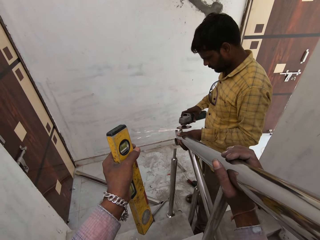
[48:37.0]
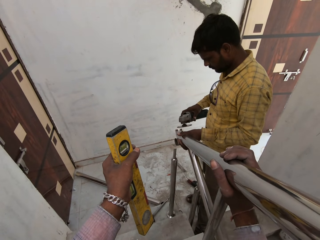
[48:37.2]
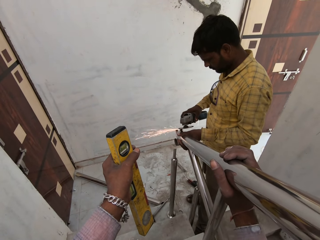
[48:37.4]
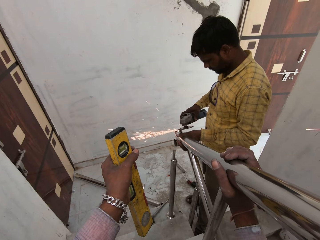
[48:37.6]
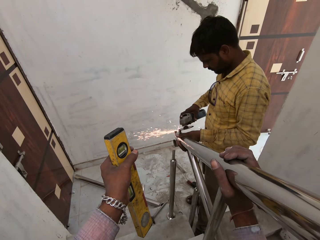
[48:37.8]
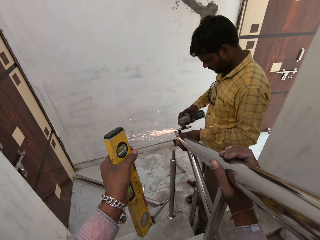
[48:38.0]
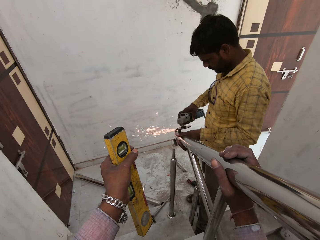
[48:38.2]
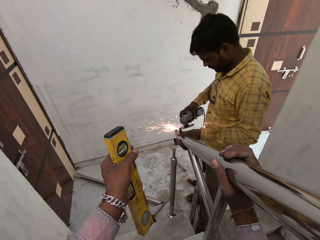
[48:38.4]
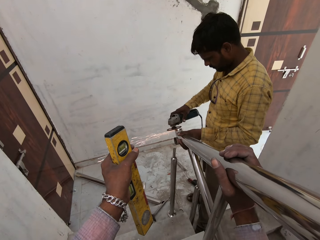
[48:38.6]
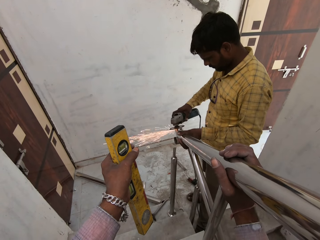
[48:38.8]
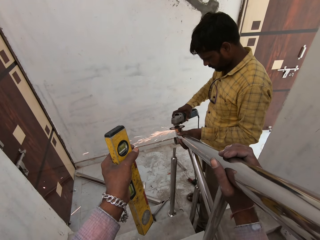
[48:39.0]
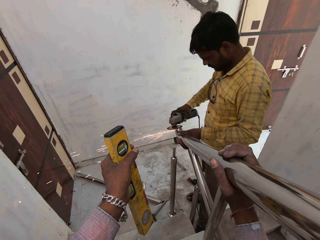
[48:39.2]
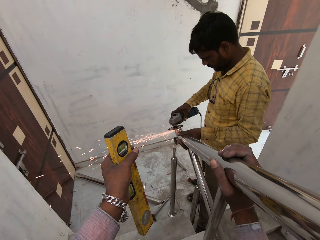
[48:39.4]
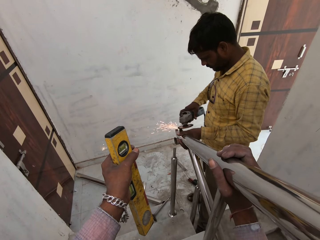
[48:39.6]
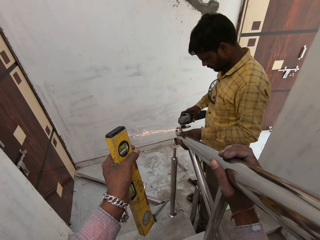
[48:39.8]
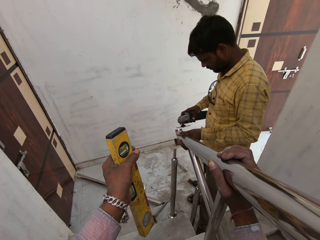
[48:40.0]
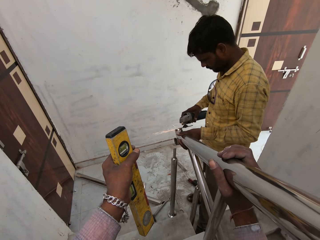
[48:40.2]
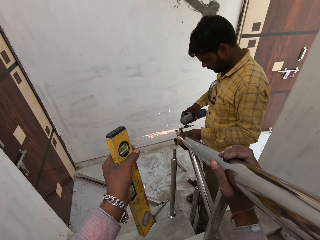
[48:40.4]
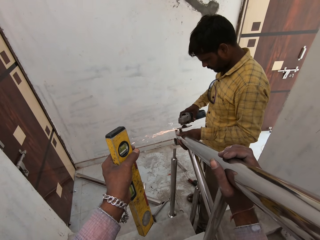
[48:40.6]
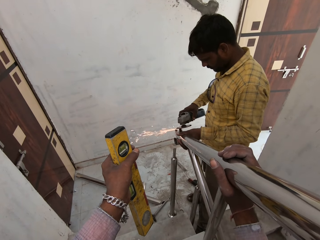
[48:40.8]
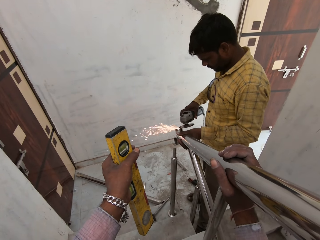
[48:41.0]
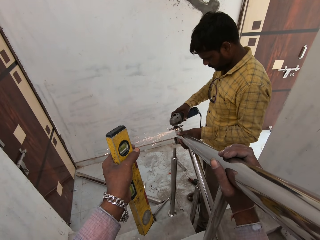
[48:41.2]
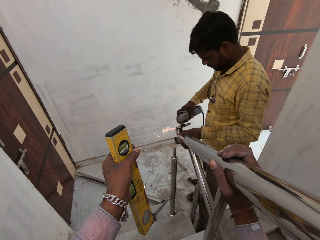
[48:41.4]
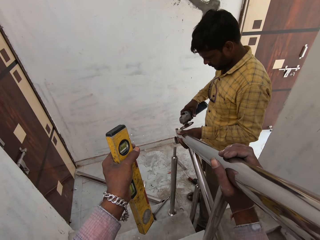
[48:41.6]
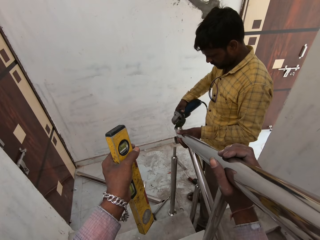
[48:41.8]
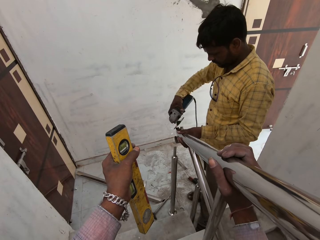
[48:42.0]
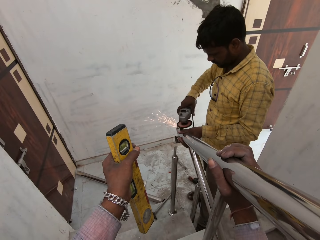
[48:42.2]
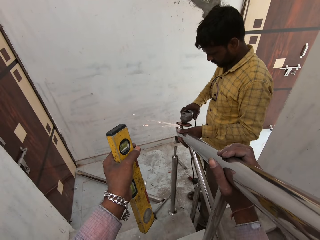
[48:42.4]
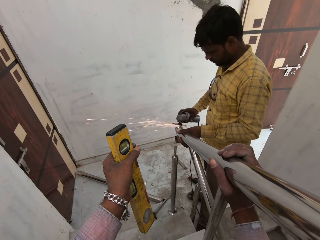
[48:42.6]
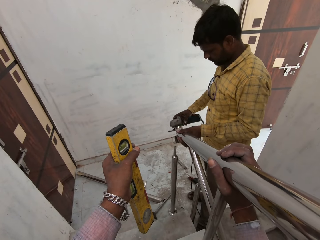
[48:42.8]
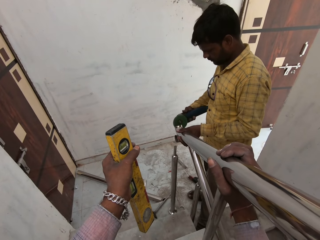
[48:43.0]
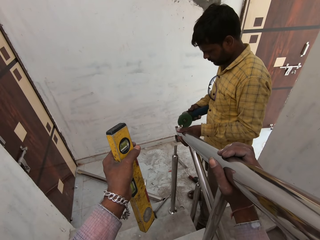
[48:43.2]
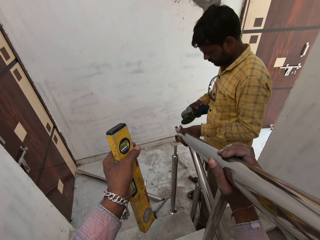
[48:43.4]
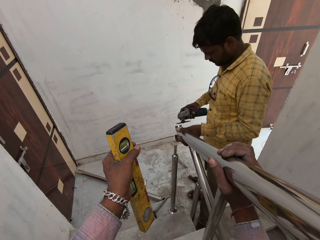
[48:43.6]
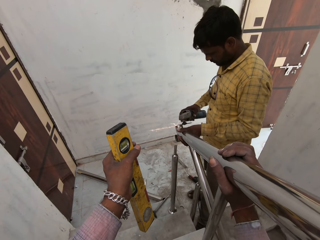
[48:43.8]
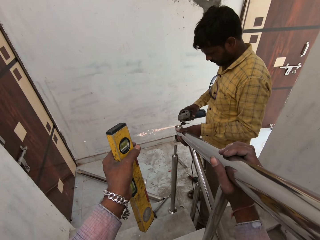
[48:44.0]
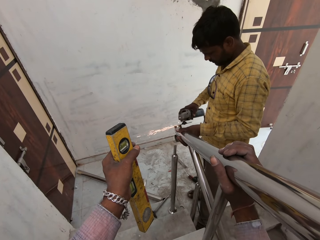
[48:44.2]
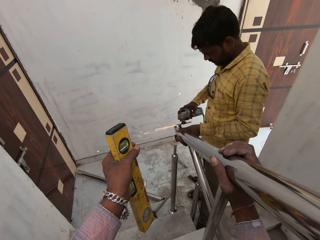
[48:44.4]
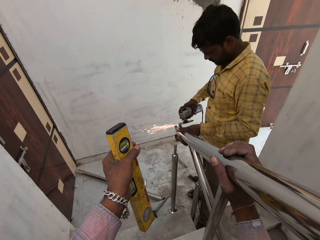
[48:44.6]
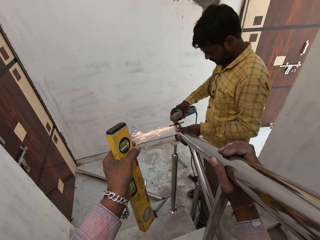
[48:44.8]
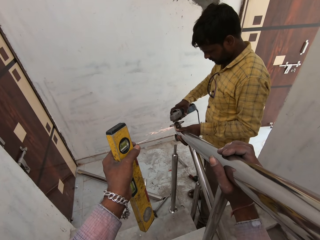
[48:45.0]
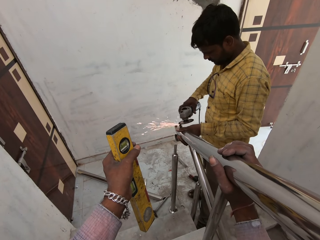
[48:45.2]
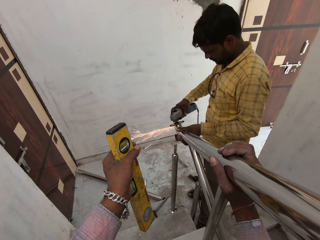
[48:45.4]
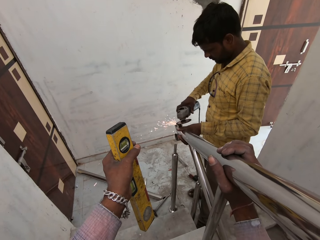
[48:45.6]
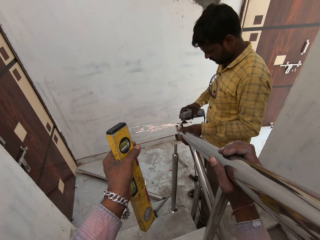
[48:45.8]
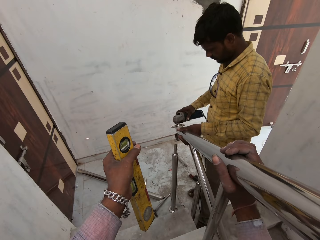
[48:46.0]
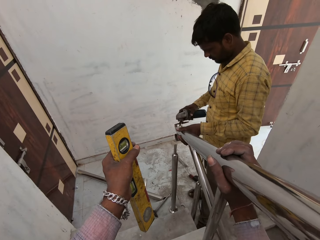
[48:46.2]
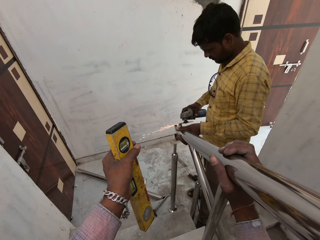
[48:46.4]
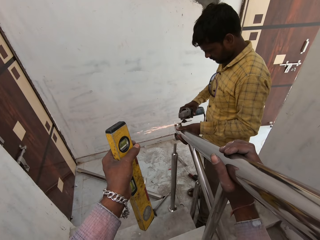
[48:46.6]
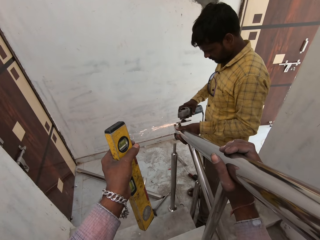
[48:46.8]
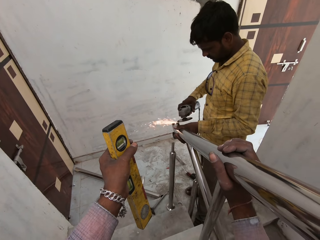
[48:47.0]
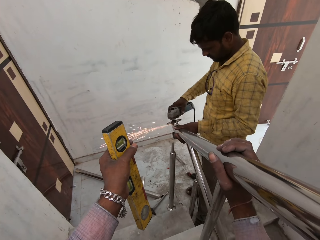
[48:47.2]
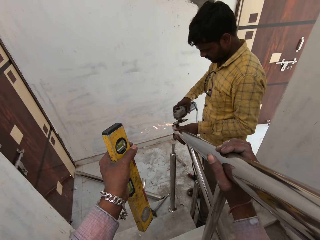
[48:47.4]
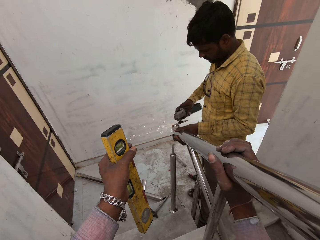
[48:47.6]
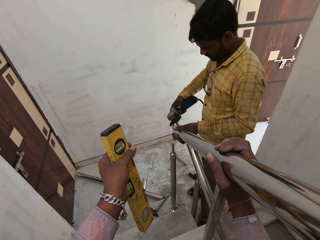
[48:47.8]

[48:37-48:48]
The camera wearer looks.

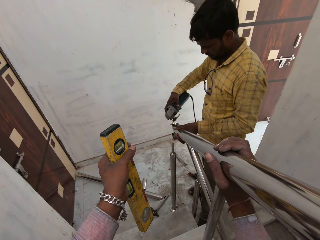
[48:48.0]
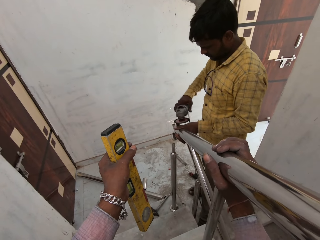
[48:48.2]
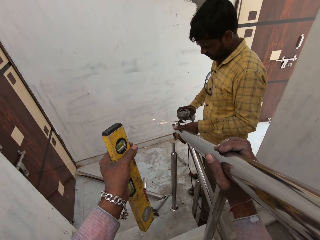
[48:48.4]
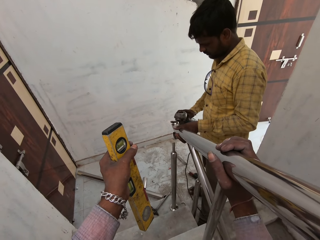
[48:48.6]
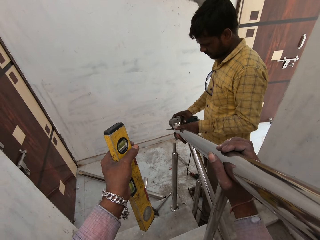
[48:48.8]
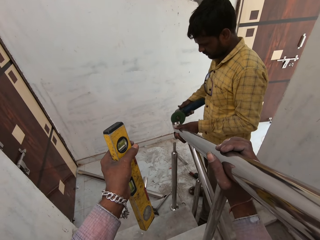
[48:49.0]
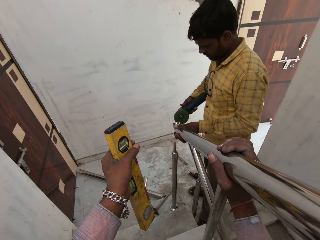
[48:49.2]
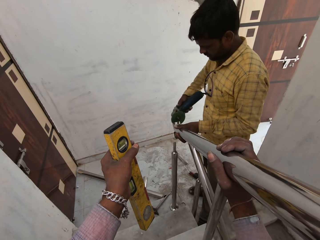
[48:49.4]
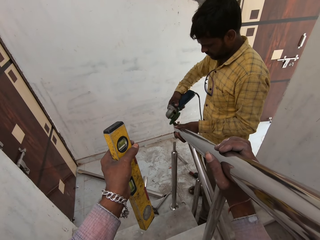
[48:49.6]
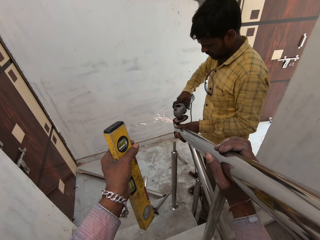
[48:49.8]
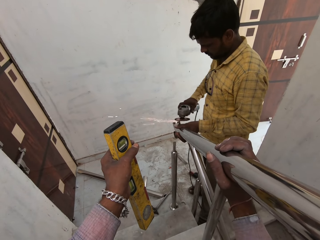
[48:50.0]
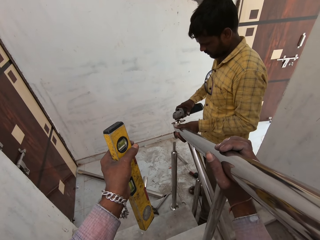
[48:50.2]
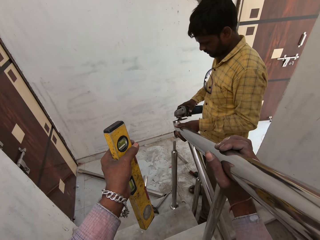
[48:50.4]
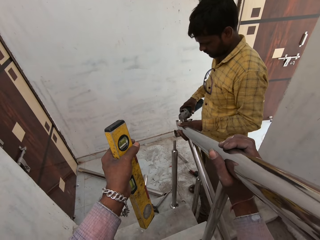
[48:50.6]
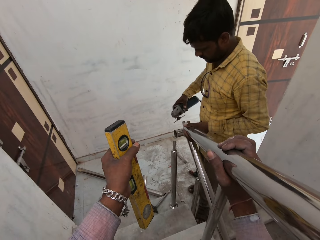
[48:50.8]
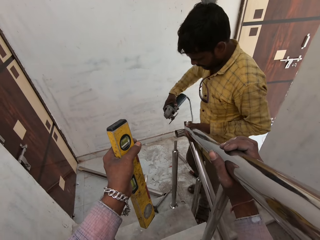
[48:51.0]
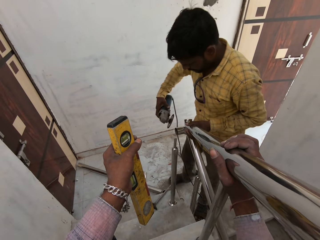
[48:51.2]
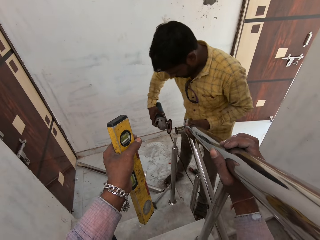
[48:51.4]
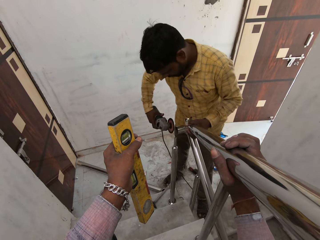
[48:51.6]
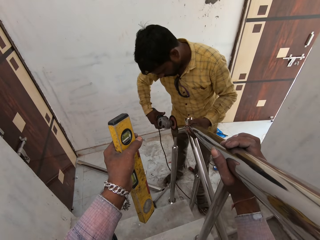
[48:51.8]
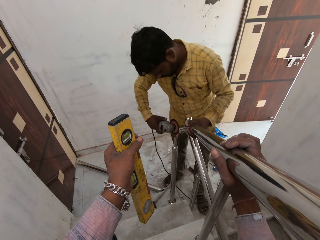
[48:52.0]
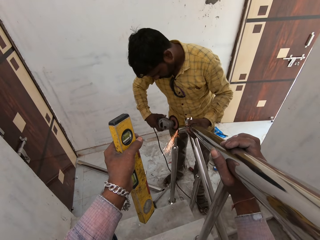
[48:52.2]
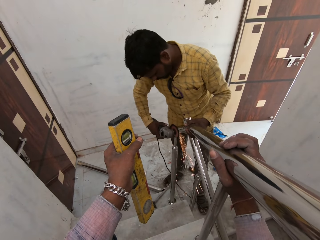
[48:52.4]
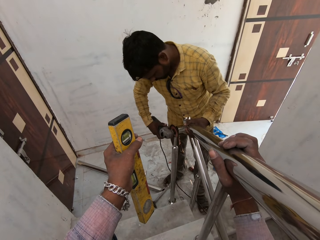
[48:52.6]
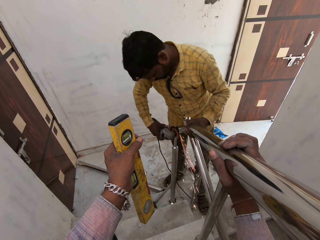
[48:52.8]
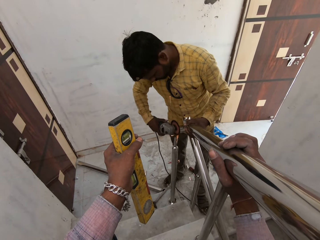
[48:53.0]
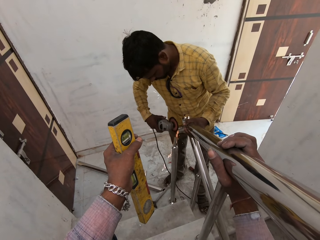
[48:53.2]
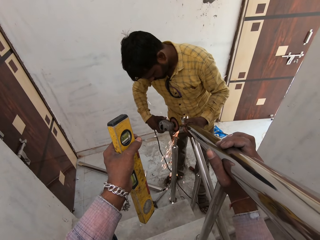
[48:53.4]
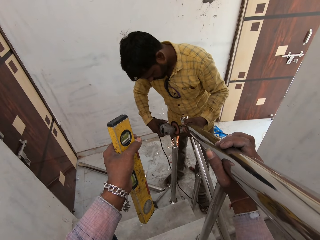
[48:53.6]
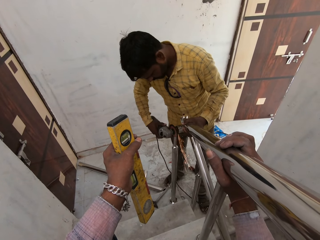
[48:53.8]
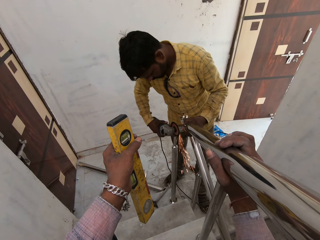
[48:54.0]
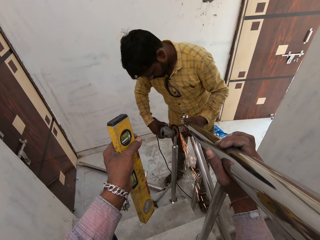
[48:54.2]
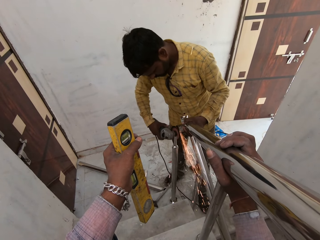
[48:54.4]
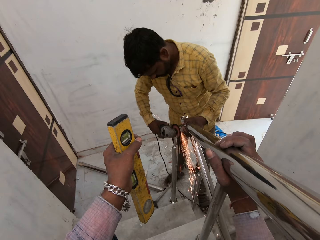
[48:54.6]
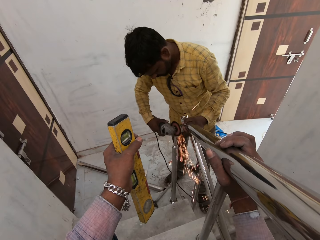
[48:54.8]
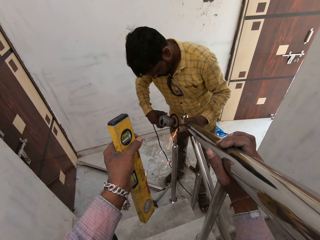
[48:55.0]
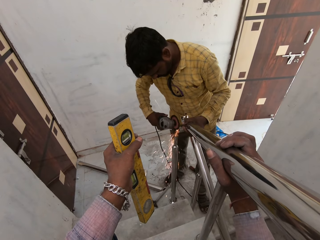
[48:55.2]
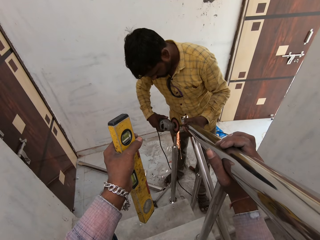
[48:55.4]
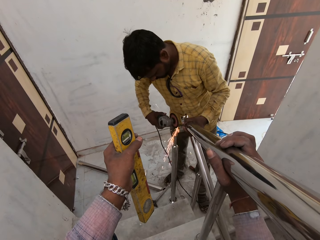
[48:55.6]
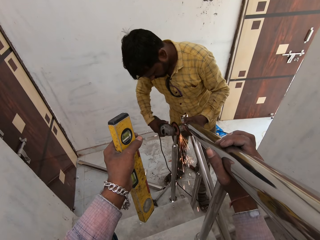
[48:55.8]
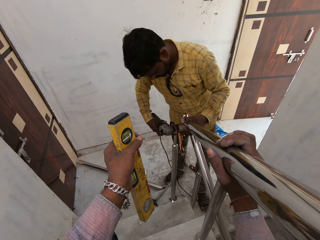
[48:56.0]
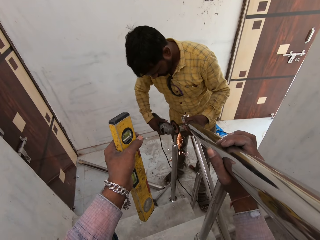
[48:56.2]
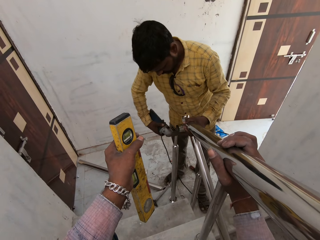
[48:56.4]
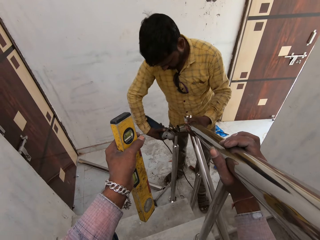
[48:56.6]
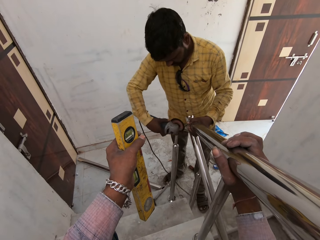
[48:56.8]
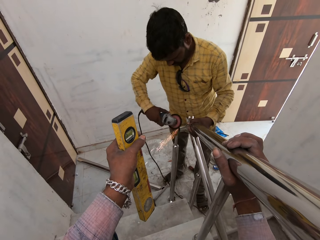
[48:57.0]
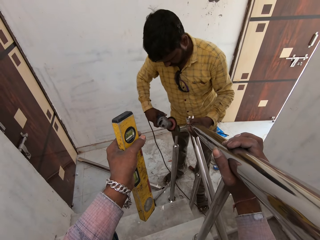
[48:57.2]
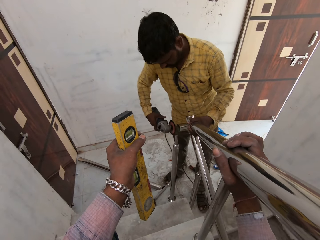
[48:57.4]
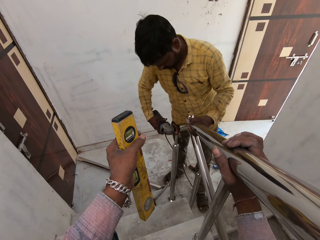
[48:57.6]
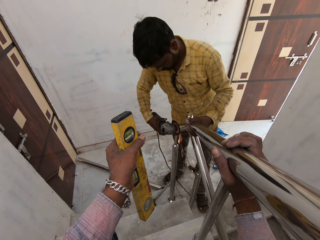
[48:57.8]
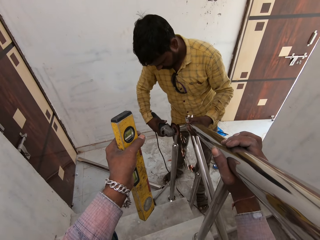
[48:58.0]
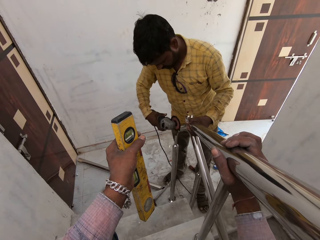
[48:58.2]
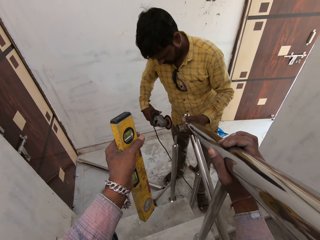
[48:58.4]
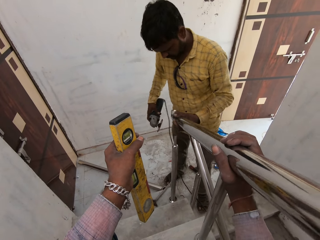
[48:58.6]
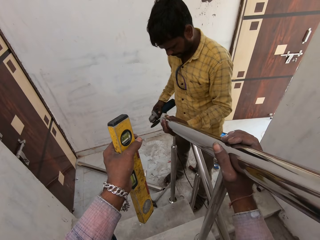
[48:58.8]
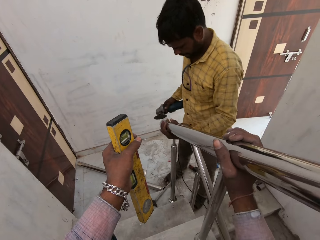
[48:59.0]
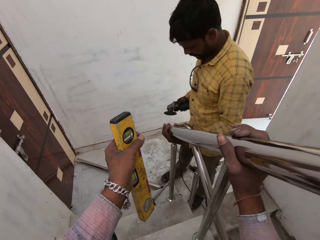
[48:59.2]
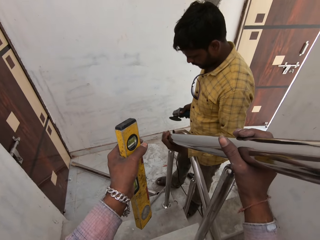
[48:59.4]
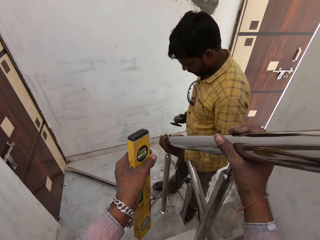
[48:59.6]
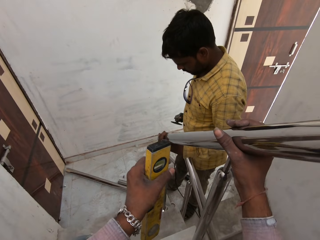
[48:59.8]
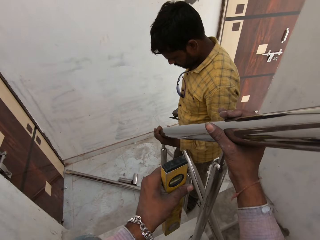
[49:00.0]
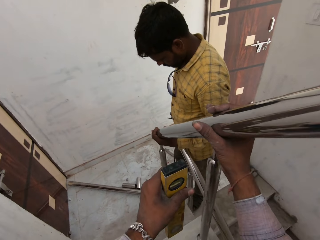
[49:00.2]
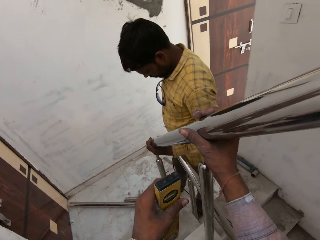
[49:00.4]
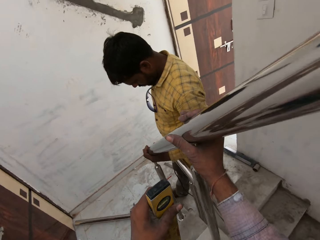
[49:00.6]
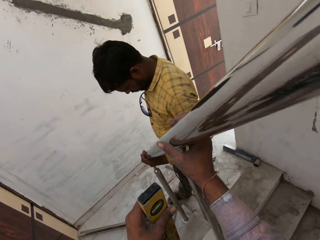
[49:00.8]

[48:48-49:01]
The man moves the metal rod on the handrail of the staircase with his left hand and smoothens the metal tube in his left hand with the angle grinder in his right hand. The camera wearer looks. The man sets the metal rod on the handrail of the staircase with his left hand.
